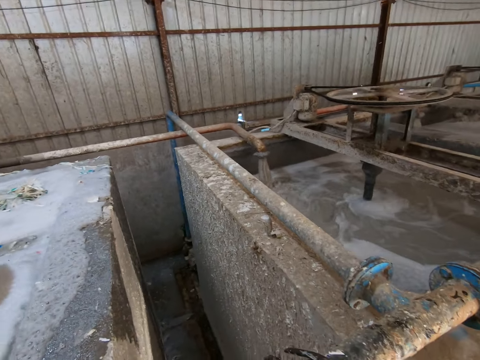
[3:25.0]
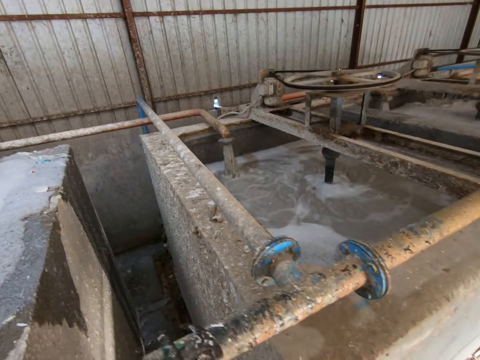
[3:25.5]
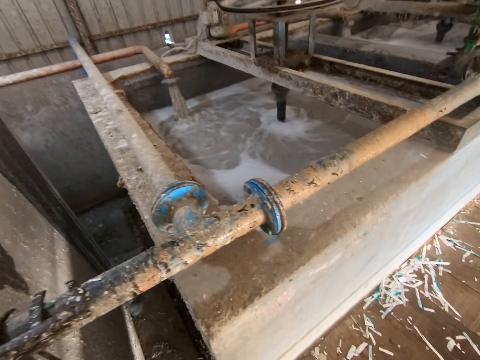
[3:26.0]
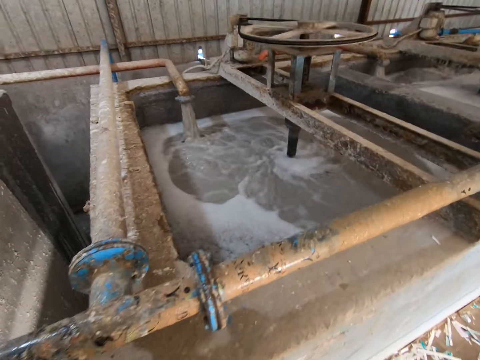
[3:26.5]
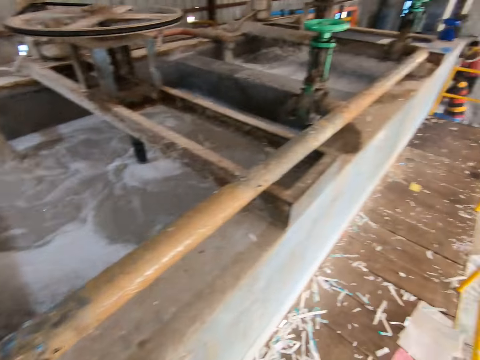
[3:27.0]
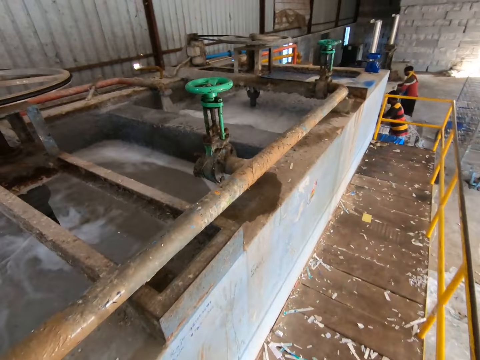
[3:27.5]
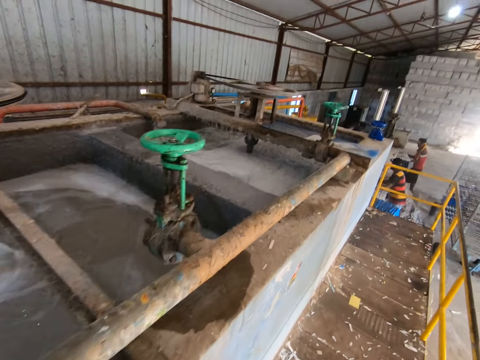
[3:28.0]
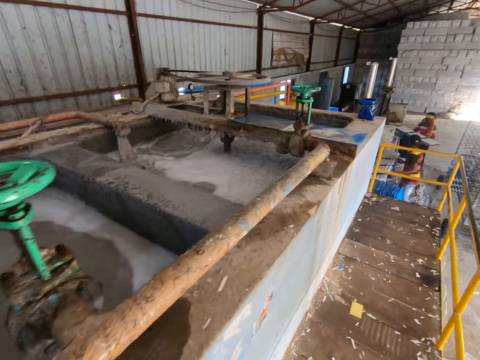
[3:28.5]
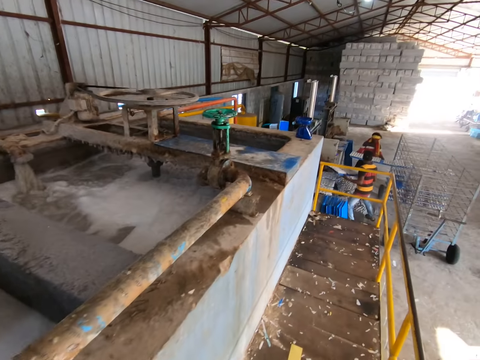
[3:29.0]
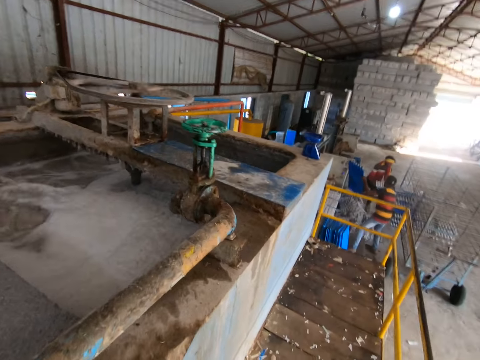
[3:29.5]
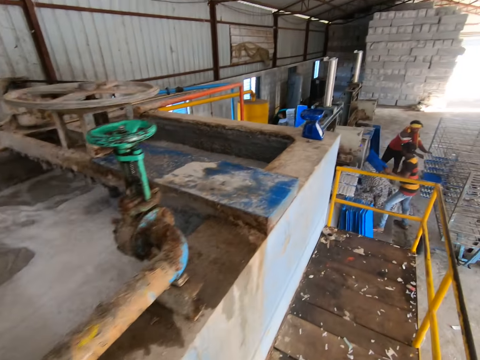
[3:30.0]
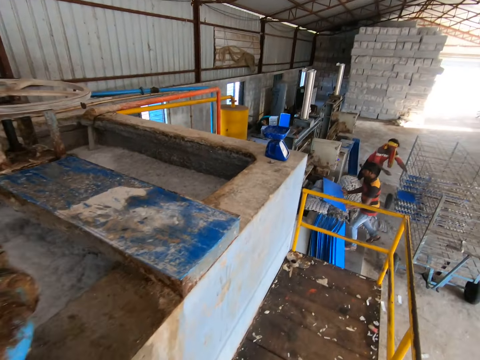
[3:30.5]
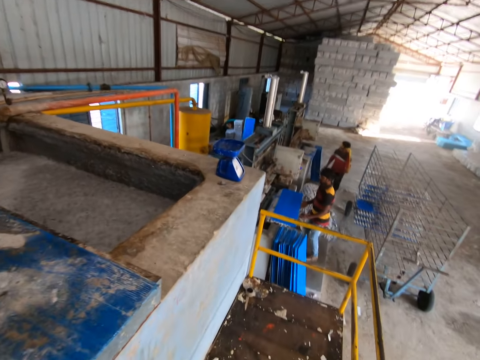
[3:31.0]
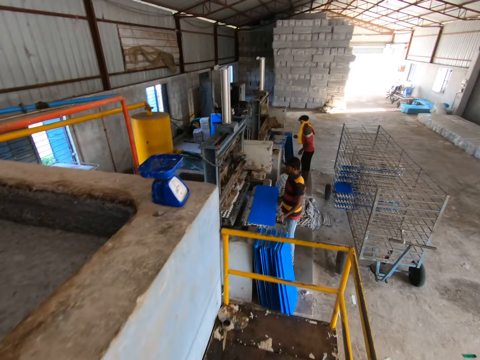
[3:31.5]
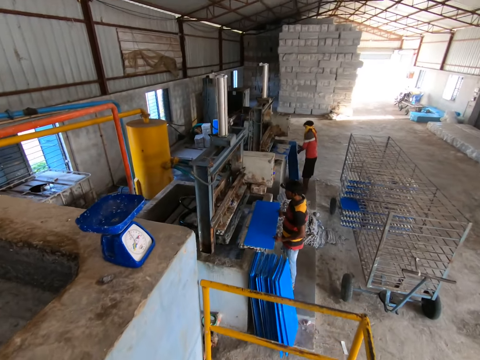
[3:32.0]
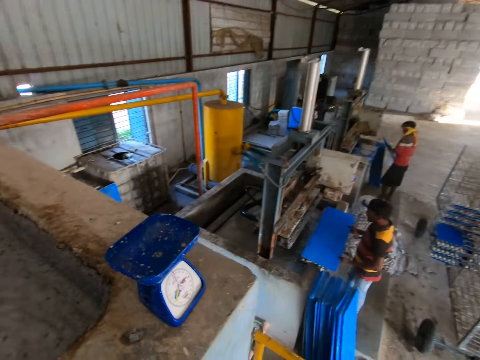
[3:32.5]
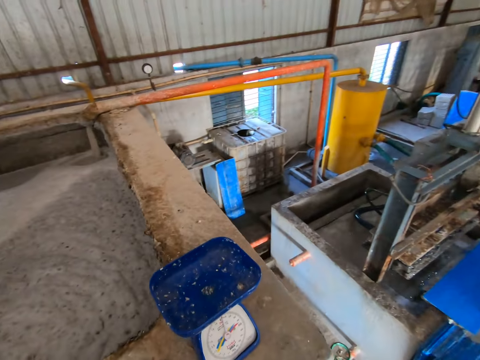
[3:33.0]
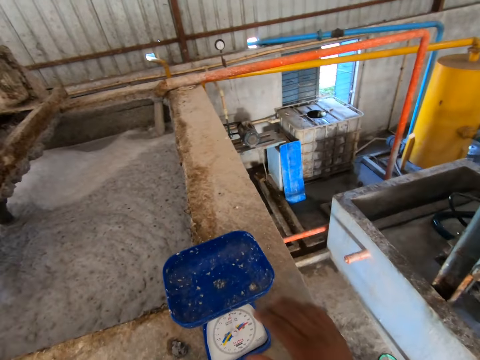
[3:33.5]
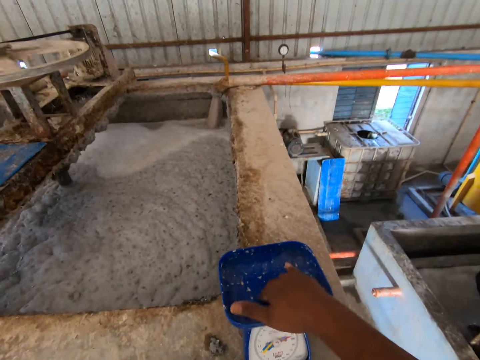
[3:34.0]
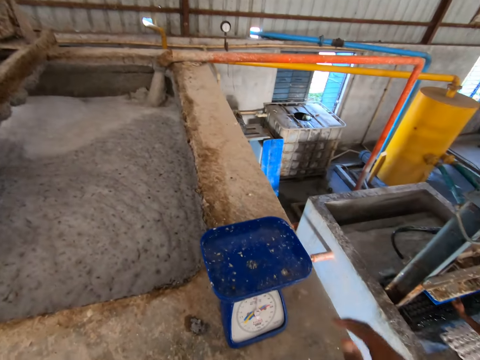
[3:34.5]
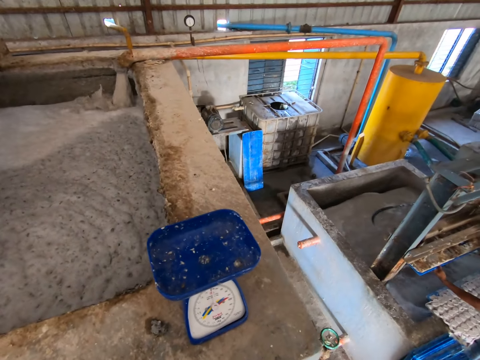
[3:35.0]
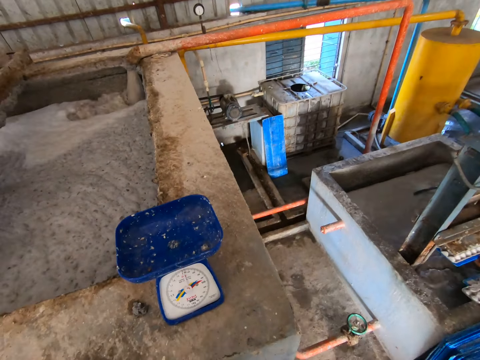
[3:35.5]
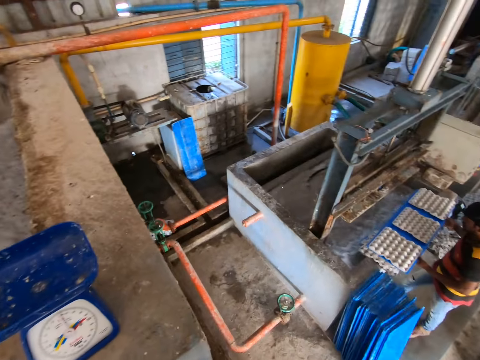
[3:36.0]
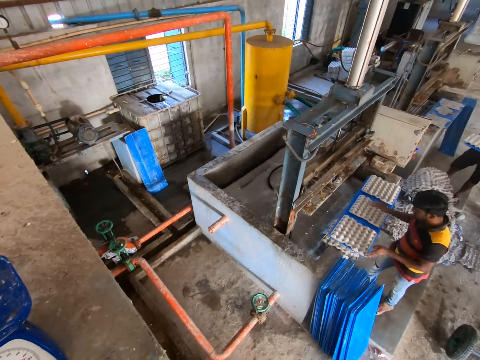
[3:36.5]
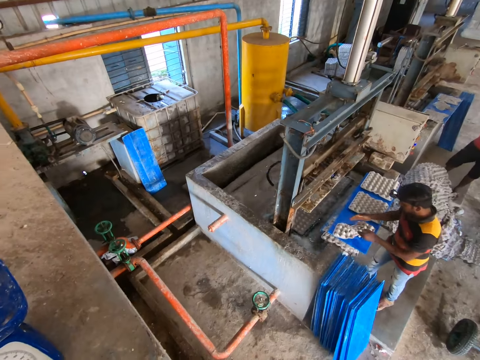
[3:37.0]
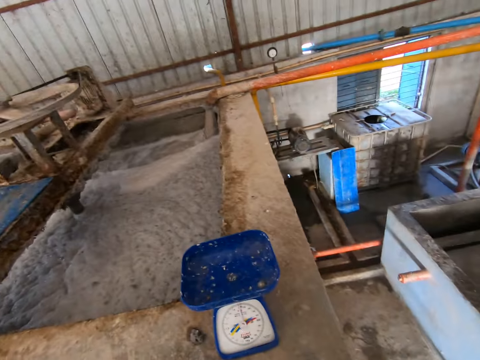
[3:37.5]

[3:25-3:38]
The camera wearer walks towards the other end of the platform. A man takes out a plastic board in both hands from the crate making machine. Another man places a plastic board in both hands into the trolley on the factory floor. The first man drops the three crates on the plastic board in both hands on a pulp heap next to him. The first man places the plastic board in both hands next to the crate making machine. The other man picks up a plastic board from the floor of the factory with both hands. The camera wearer speaks to the first man. He taps on the scale on the wall of the concrete enclosure with his right hand. The other man places a plastic board in both hands into the trolley on the factory floor. The camera wearer looks around.

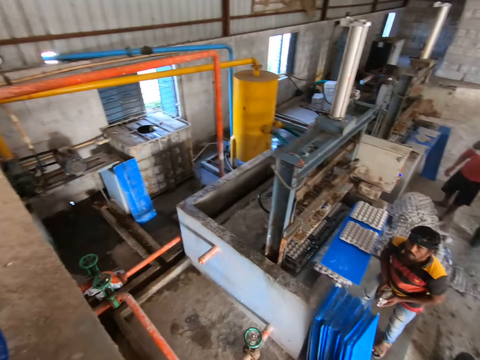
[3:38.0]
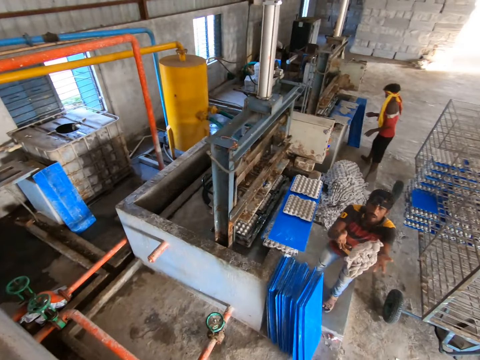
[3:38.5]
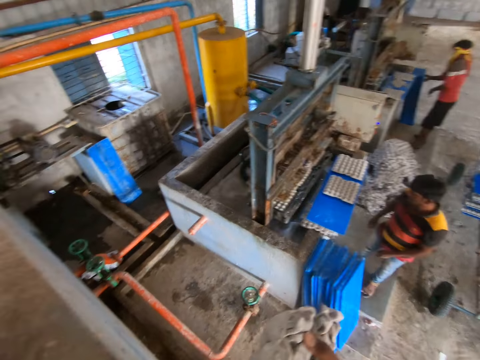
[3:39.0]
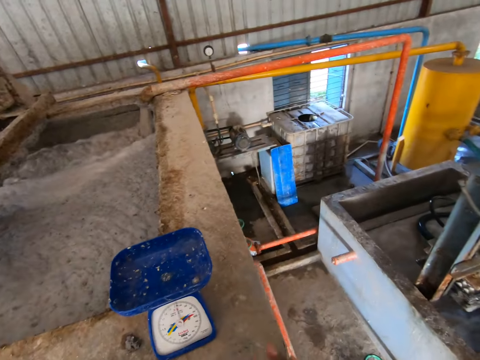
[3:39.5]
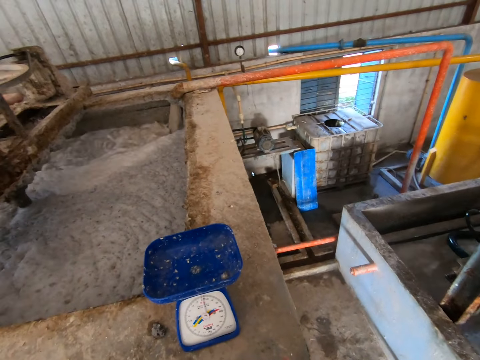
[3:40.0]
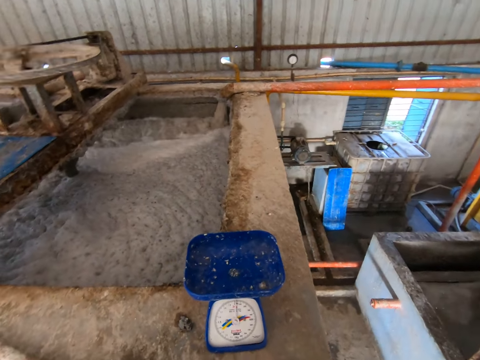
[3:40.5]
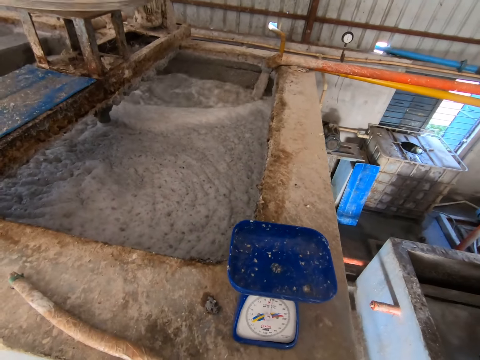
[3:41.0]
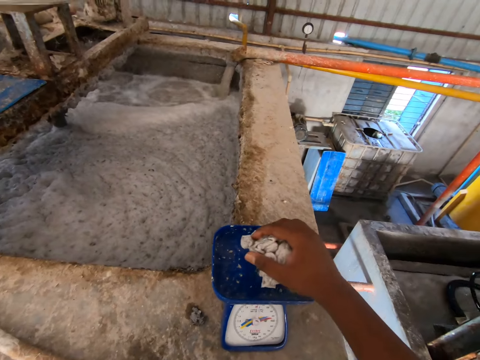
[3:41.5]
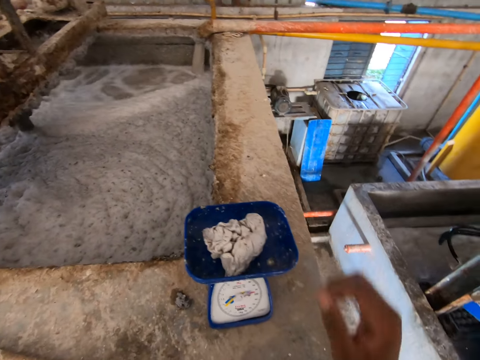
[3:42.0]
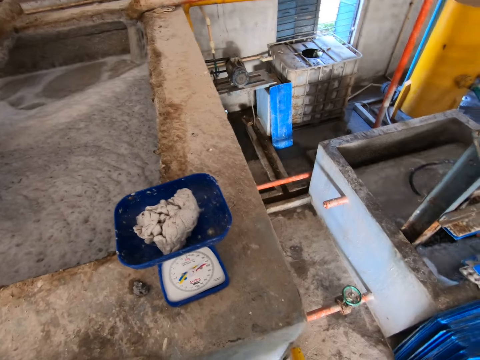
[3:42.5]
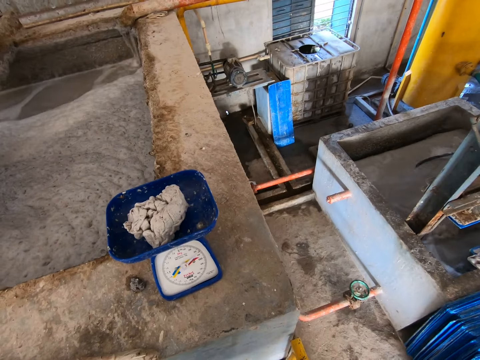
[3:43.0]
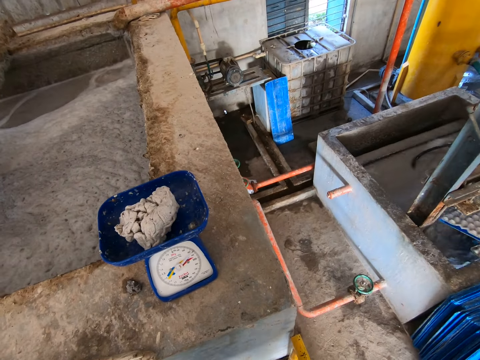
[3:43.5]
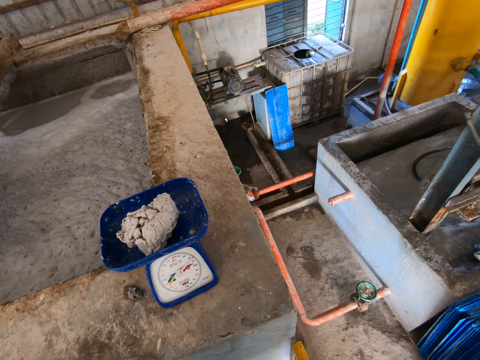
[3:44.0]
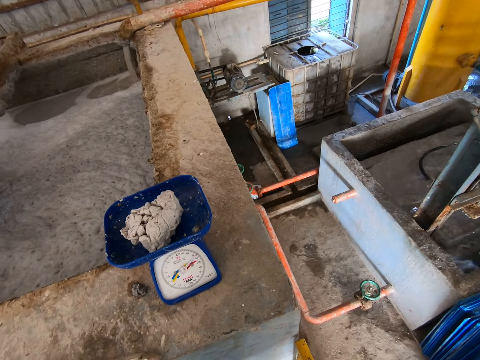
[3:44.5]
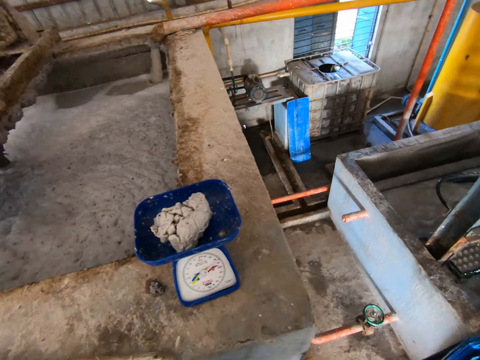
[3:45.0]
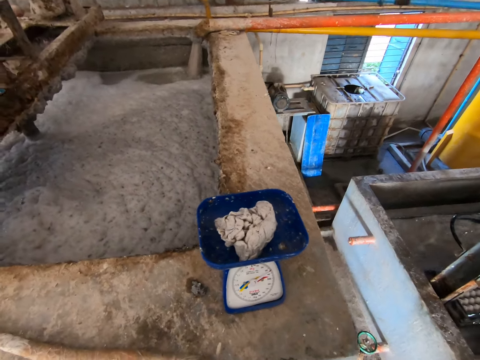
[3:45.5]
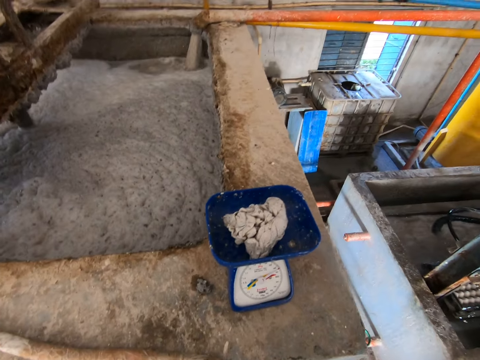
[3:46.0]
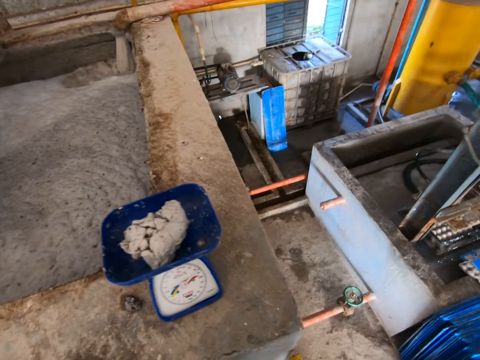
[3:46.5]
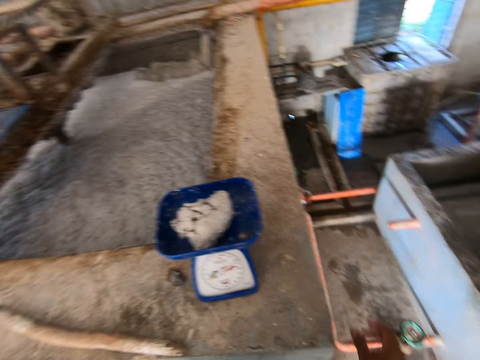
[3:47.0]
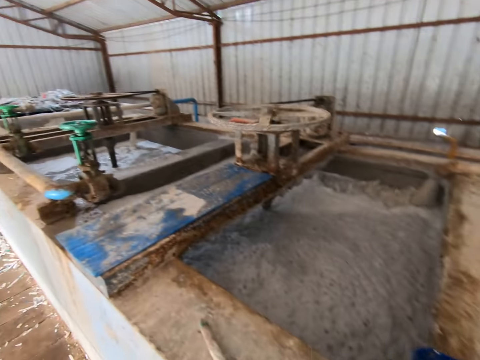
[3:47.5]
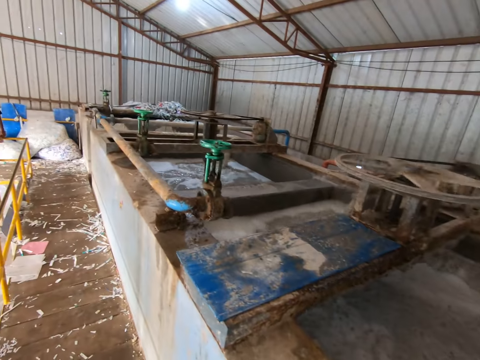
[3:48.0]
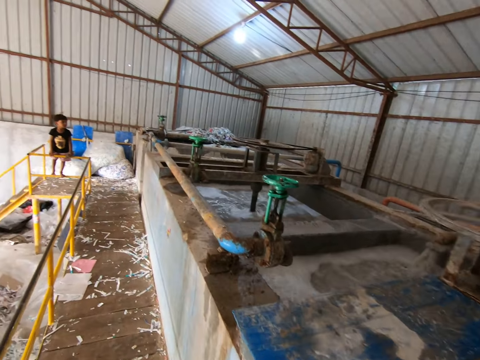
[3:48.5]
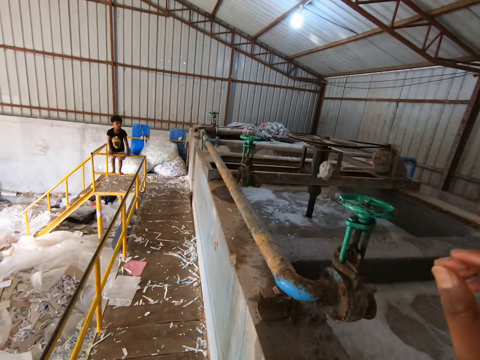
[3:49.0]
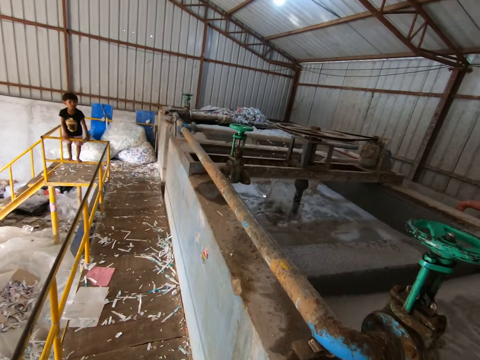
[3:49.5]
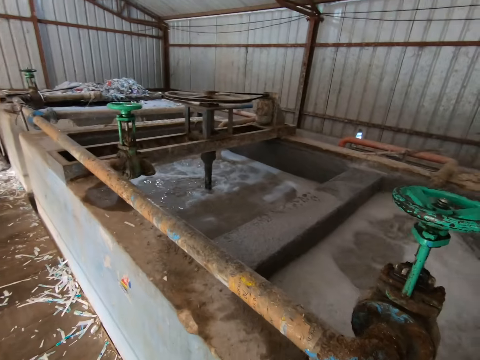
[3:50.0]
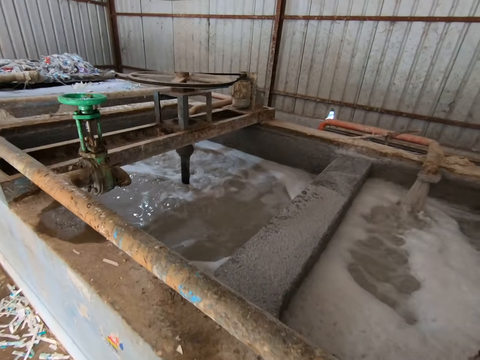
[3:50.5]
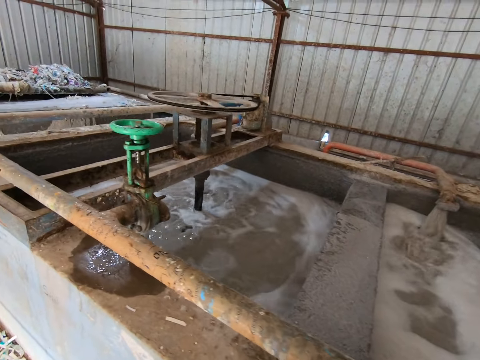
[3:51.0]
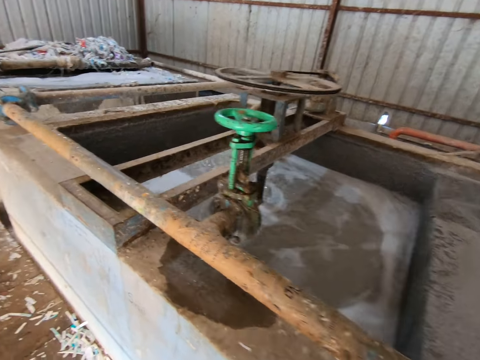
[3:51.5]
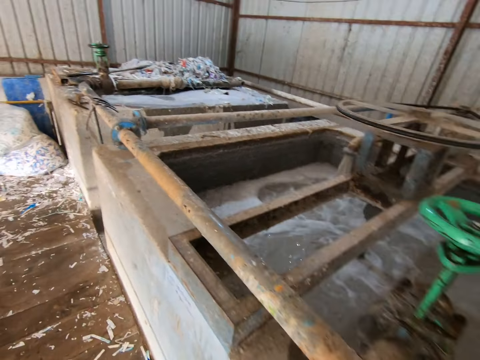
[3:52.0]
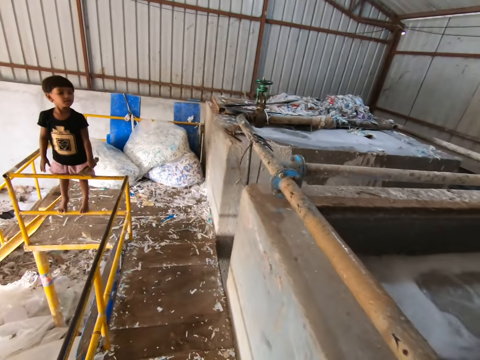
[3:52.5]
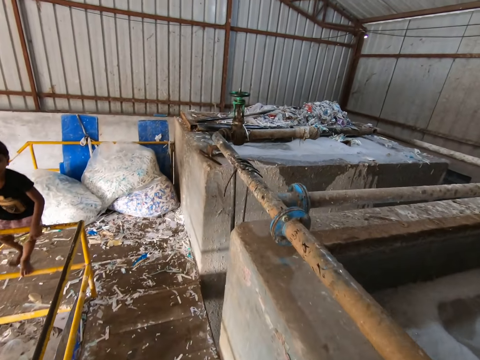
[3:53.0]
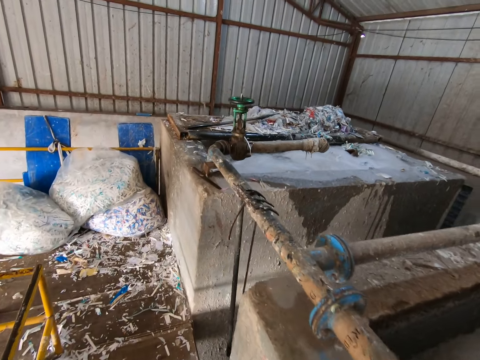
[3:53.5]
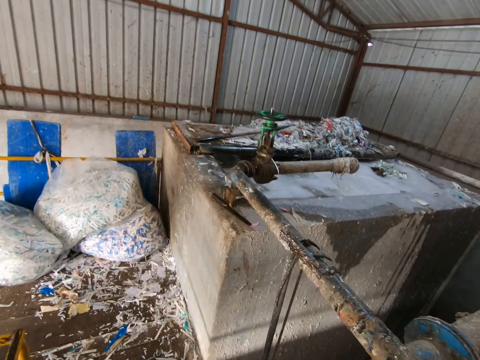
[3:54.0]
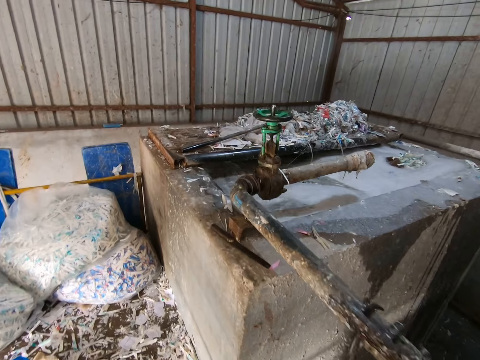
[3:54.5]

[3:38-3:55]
A man crumples a crate on the plastic board into pulp with both hands. The man throws the pulp towards the camera wearer with both hands. The camera wearer catches the pulp with his right hand. He molds the pulp with both hands. He places the pulp on the scale on the wall of the concrete enclosure with his right hand. He reads the scale. He picks the pulp from the scale with his right hand. He throws the pulp in his right hand into a concrete enclosure at the middle of the platform. He walks towards the other side of the platform.
